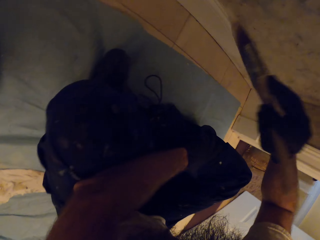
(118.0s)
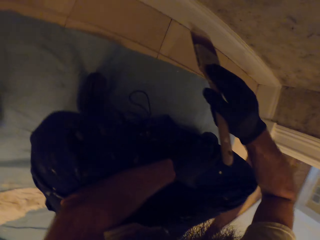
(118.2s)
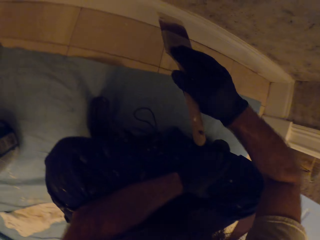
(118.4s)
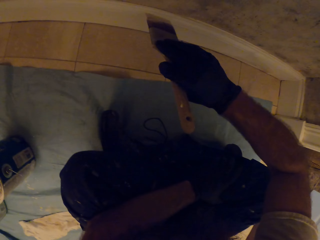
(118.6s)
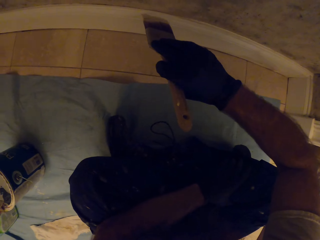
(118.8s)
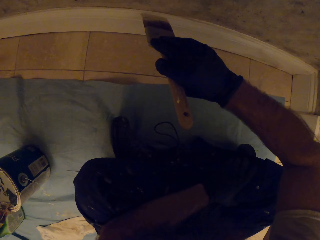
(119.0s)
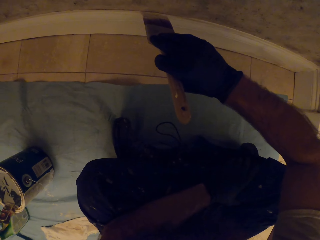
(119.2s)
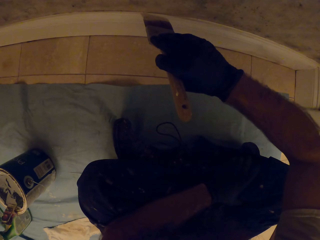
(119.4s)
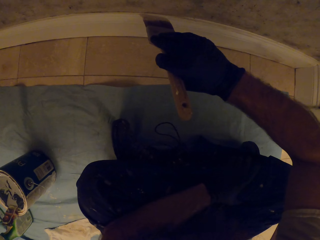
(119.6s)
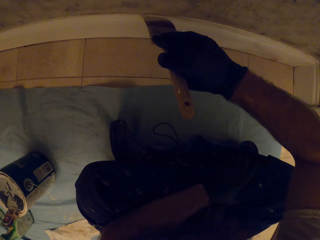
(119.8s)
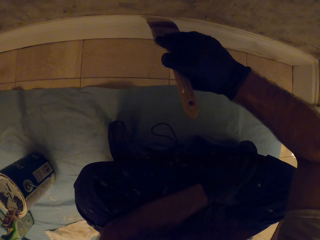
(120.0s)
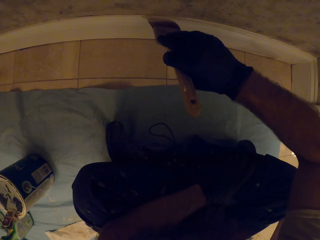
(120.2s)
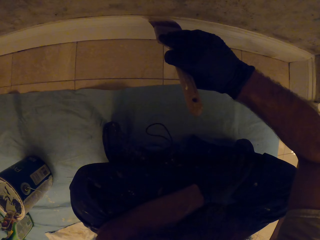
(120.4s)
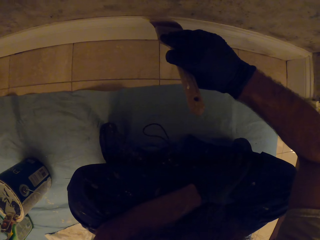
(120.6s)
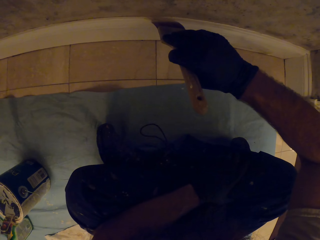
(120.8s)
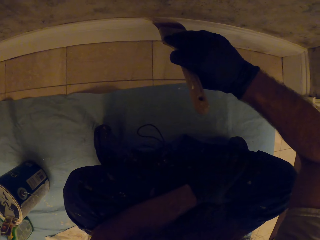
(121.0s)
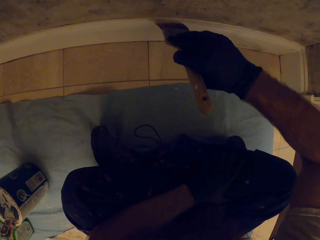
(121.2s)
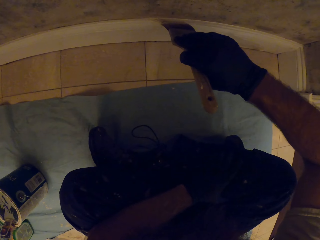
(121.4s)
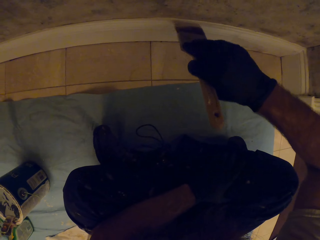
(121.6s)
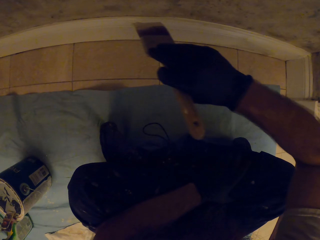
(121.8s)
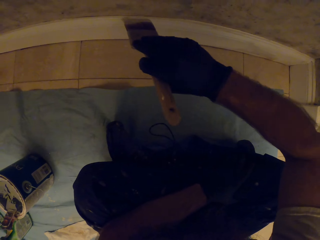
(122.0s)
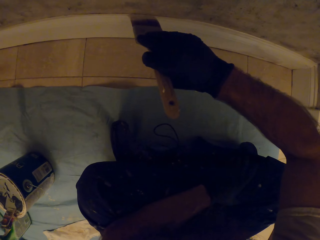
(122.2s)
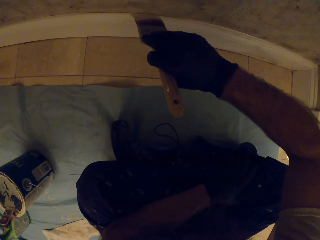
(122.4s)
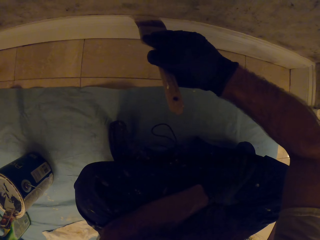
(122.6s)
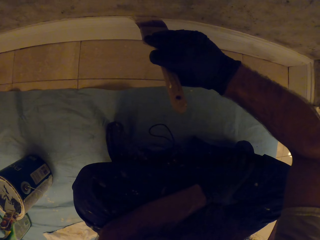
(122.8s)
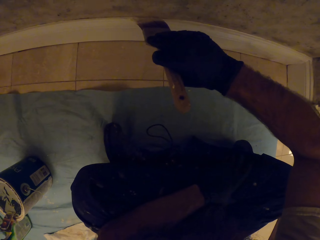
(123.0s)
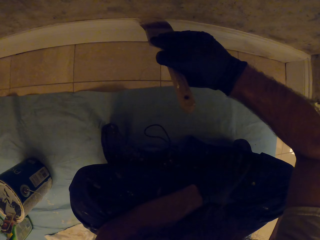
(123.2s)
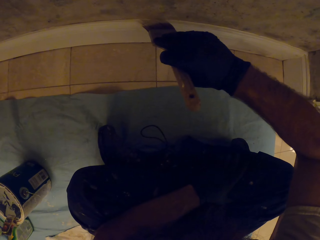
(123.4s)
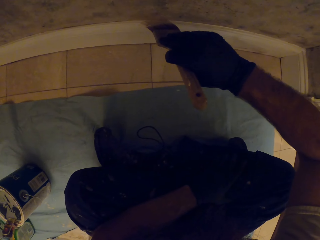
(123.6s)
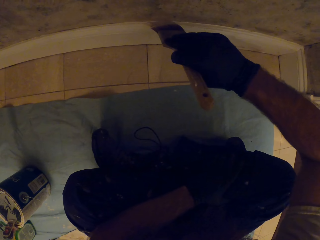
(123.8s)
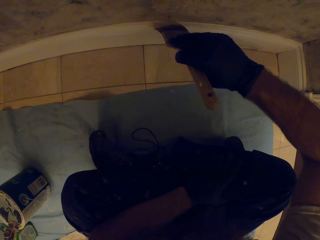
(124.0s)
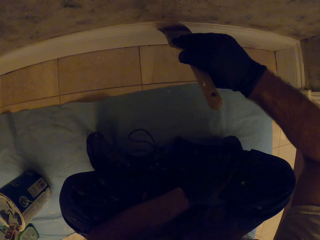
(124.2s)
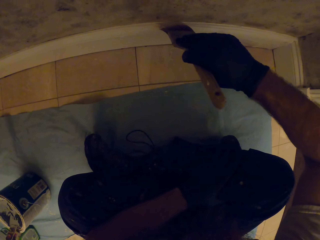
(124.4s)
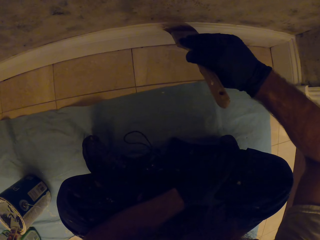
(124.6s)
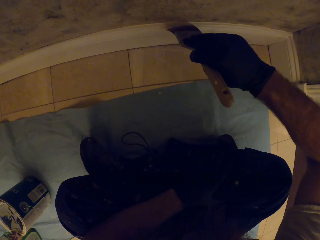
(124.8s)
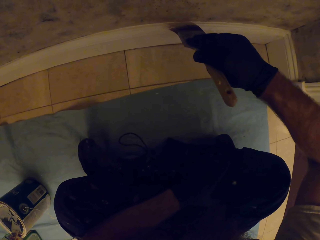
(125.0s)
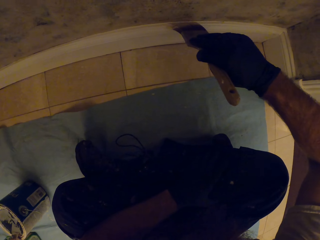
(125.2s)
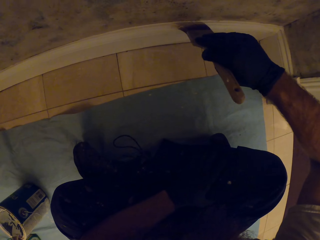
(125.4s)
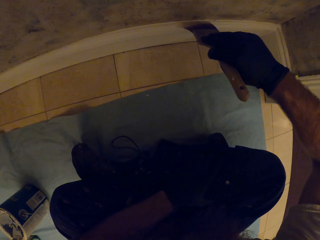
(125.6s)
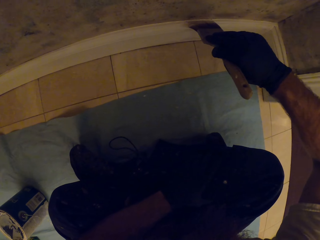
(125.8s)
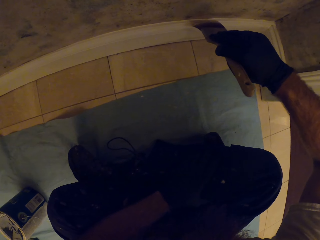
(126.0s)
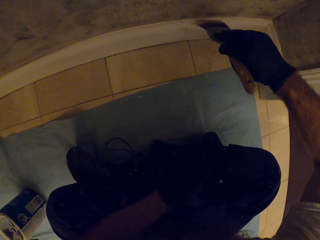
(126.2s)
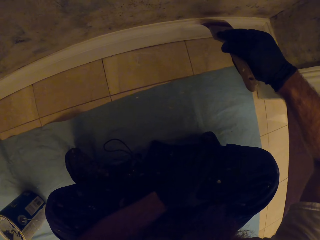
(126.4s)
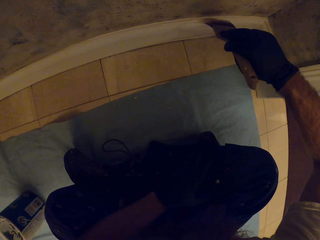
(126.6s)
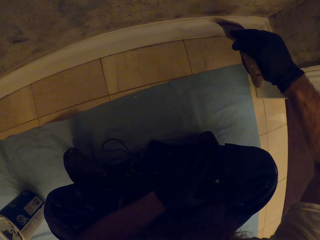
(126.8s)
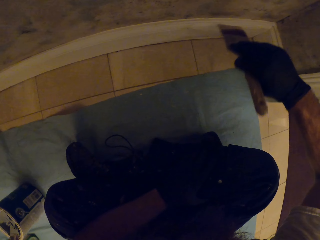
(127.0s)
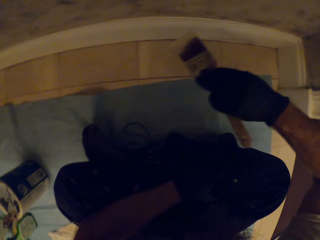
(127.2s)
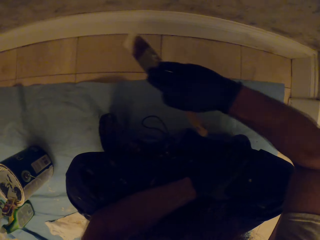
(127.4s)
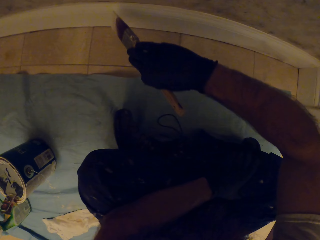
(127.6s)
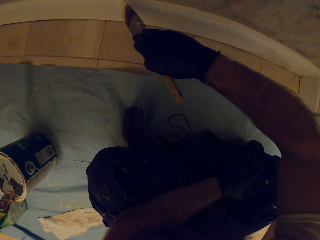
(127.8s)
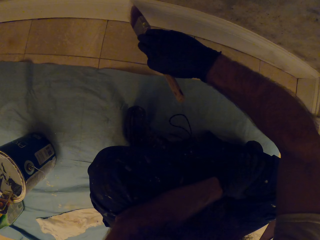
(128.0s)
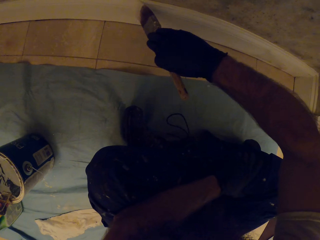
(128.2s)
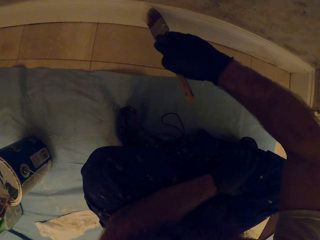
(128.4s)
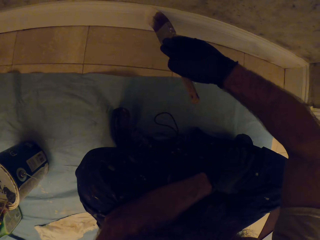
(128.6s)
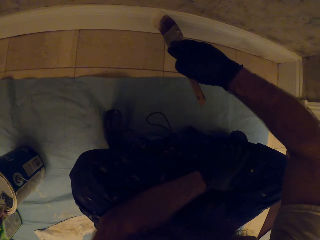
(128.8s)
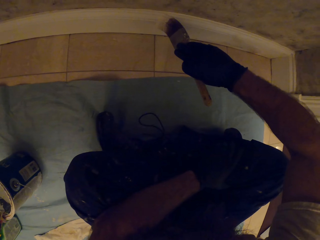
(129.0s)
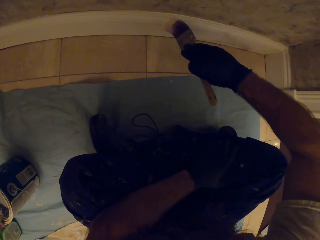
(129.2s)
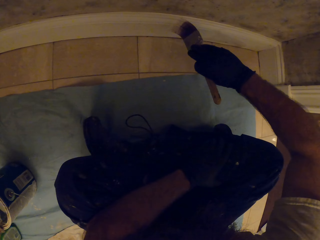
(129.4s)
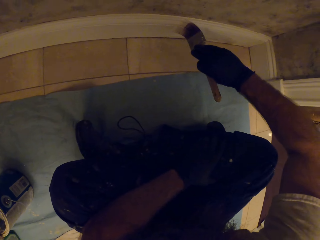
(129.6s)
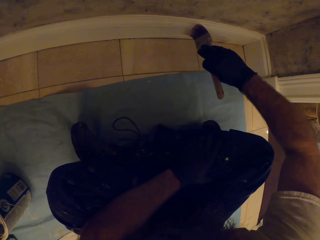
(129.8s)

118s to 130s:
The camera wearer paints the wall with the paint brush in his right hand.

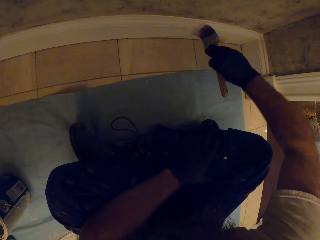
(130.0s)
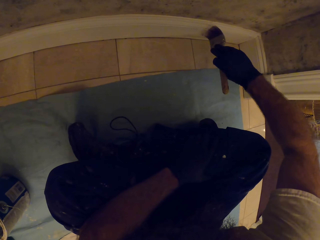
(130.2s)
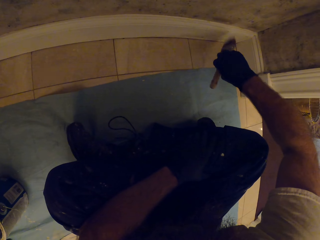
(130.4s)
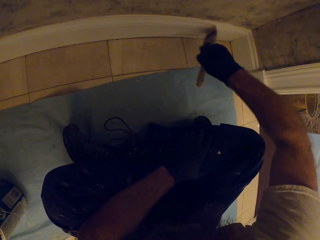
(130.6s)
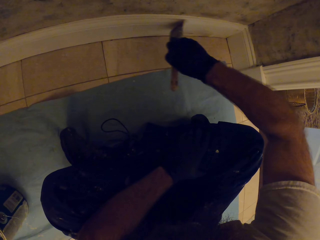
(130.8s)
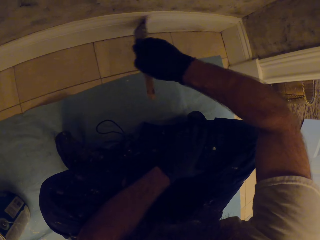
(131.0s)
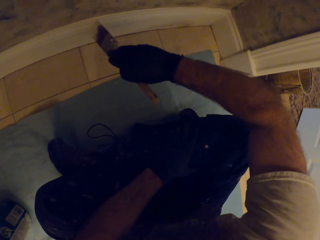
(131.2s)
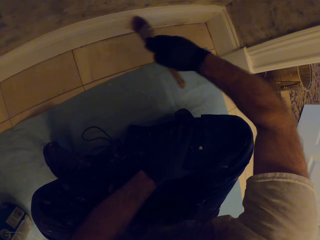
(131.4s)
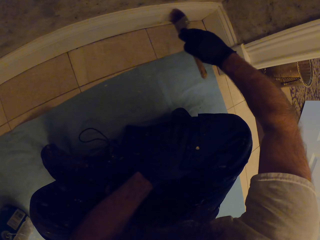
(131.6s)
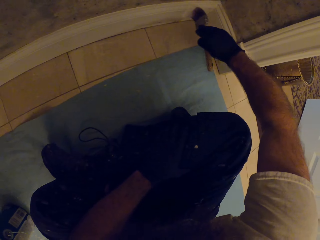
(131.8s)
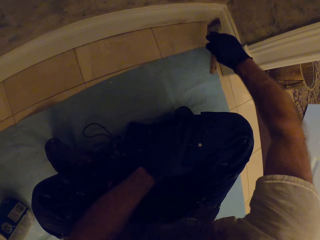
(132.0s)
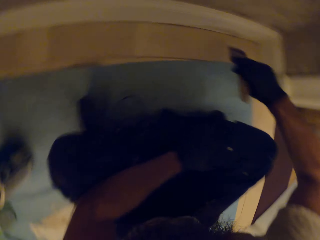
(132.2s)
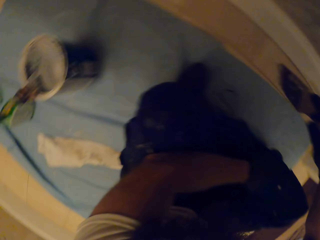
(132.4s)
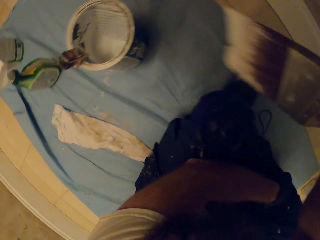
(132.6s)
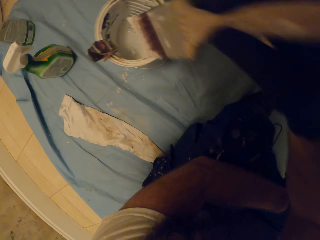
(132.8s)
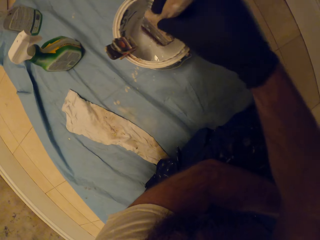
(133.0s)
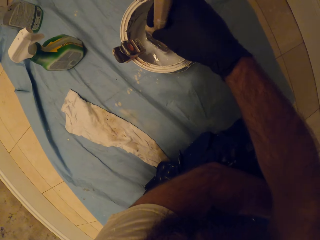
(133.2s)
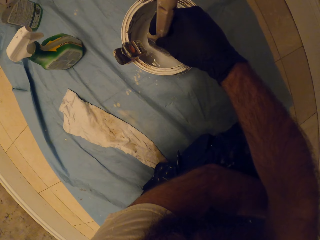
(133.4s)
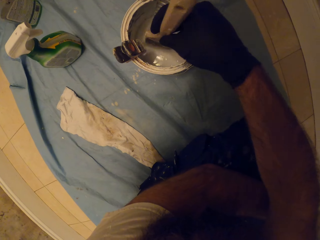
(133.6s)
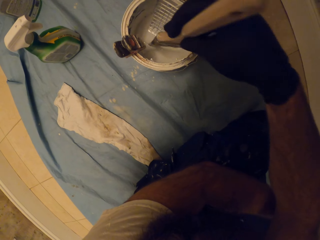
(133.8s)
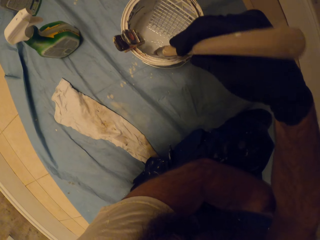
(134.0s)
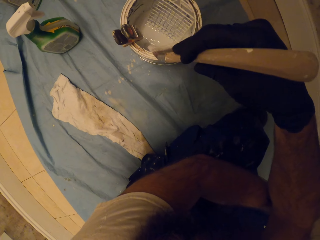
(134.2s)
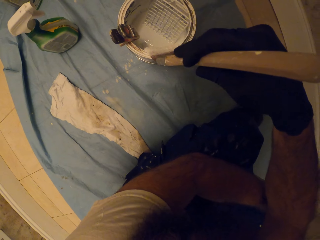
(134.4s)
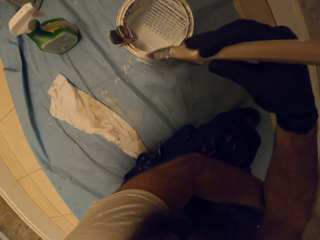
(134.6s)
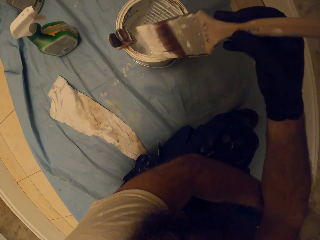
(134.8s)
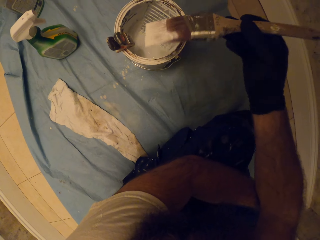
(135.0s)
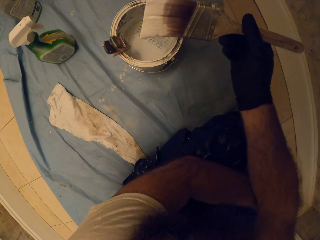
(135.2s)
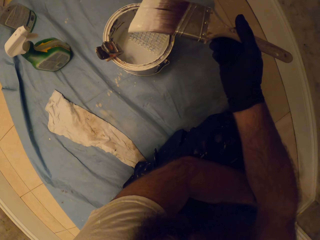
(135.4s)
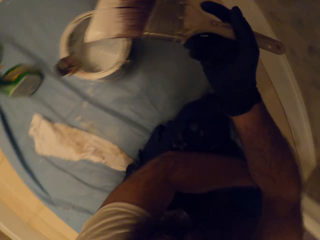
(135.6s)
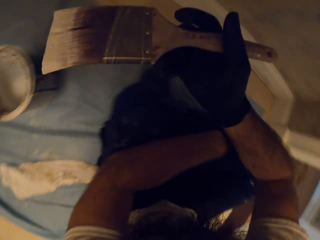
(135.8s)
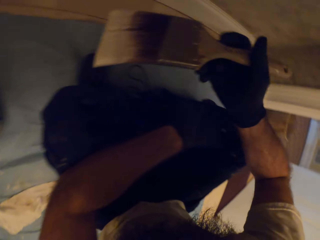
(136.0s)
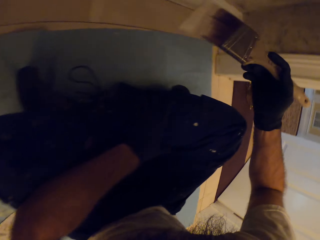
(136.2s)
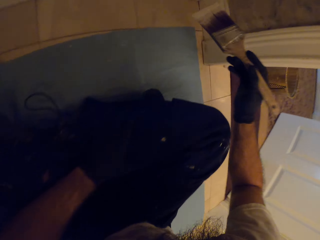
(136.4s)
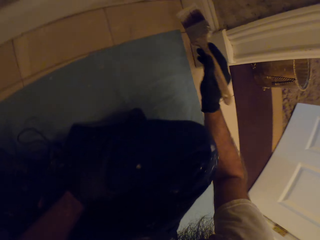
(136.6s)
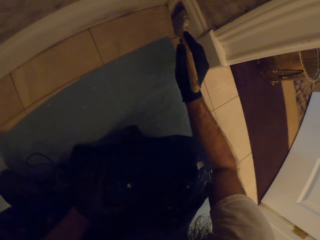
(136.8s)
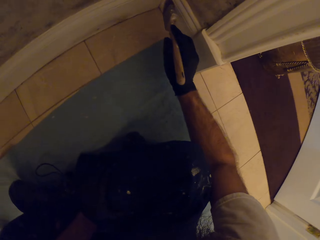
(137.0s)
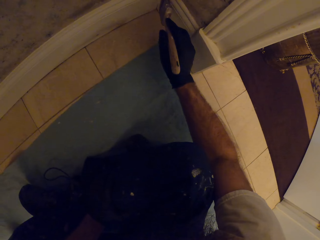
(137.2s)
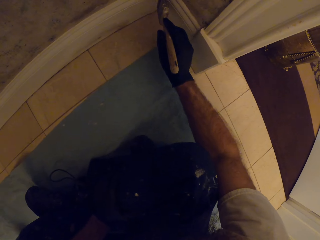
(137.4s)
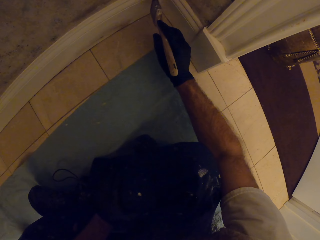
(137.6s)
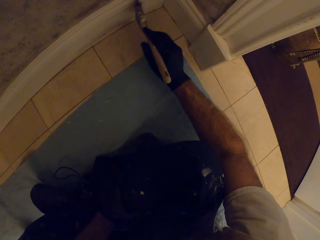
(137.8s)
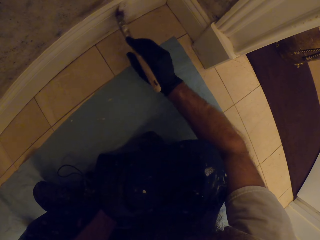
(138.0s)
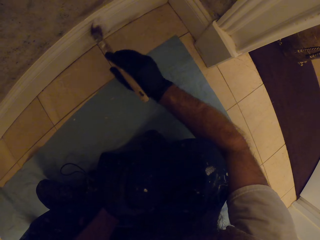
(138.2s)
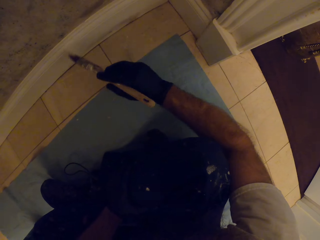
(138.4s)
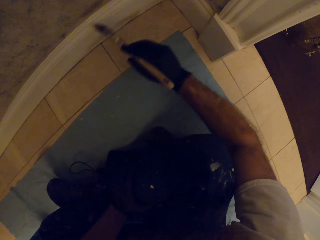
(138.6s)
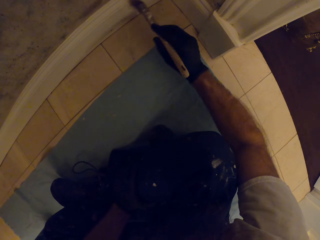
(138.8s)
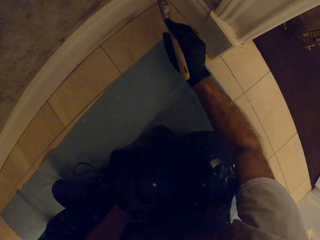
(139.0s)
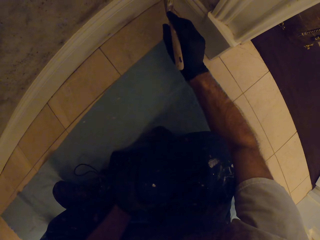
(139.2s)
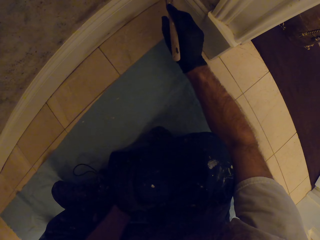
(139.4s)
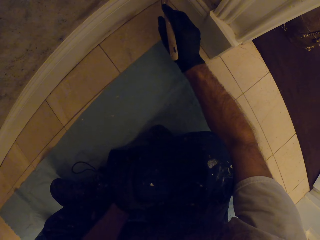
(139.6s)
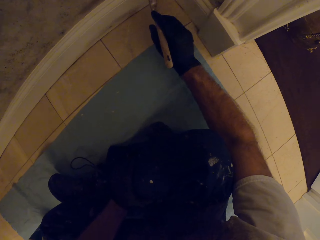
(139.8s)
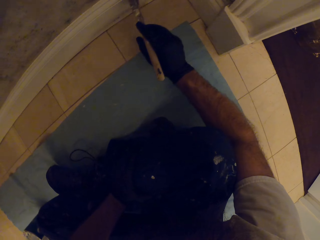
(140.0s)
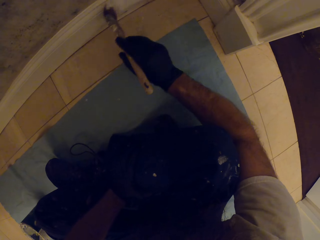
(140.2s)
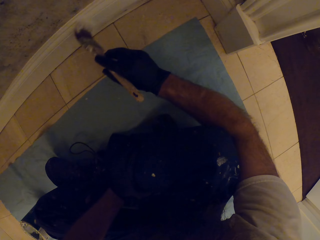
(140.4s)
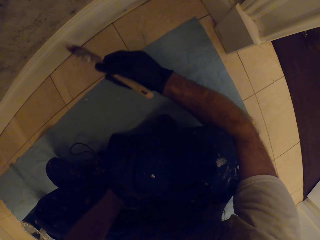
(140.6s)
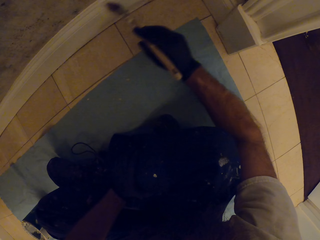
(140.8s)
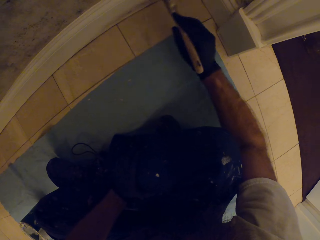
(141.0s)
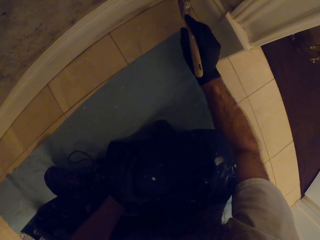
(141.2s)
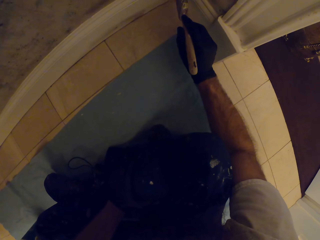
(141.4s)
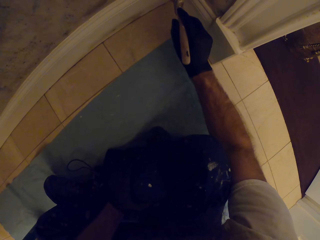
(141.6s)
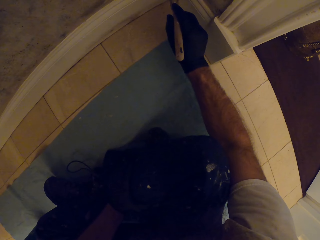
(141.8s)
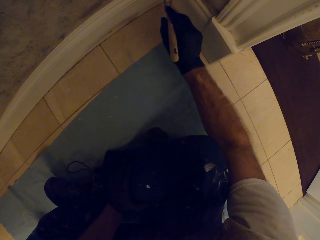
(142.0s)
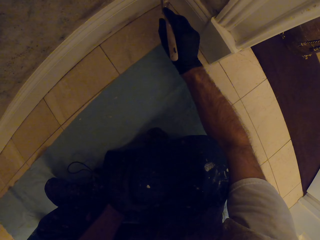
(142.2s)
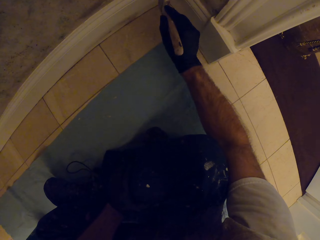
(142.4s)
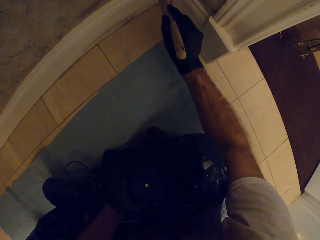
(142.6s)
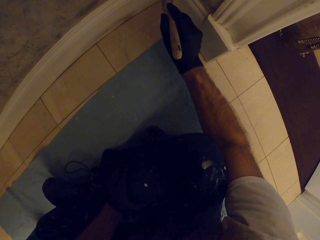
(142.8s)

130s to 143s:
The camera wearer dips the paint brush in the paint can on the floor with his right hand. He wipes the paint brush on the paint can on the floor with his right hand. He paints the wall with the paint brush in his right hand.
